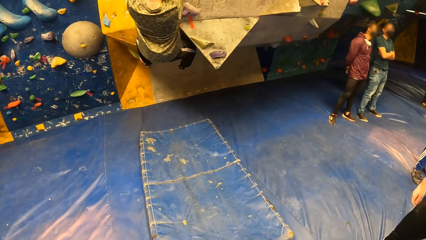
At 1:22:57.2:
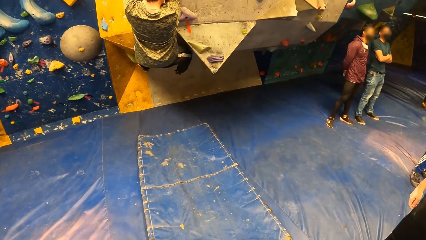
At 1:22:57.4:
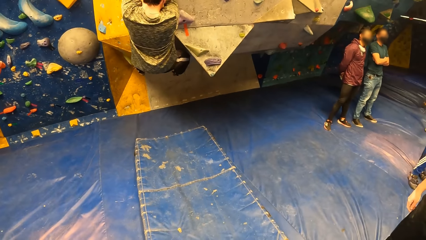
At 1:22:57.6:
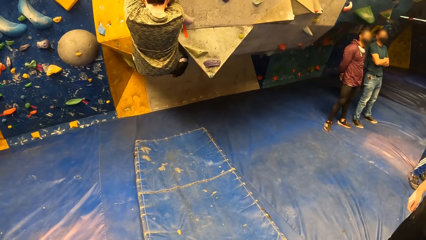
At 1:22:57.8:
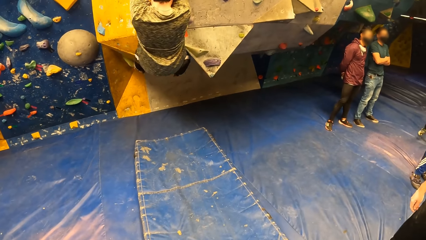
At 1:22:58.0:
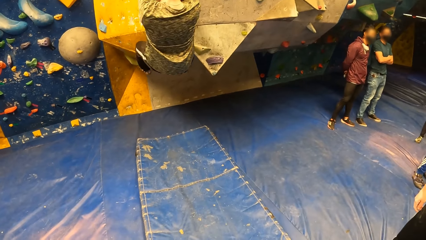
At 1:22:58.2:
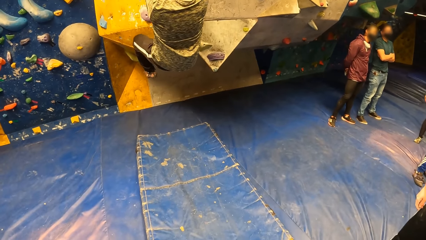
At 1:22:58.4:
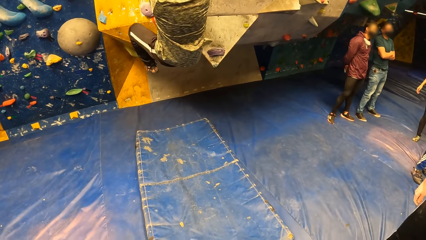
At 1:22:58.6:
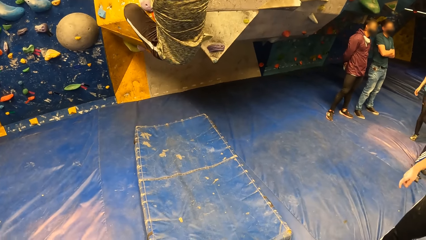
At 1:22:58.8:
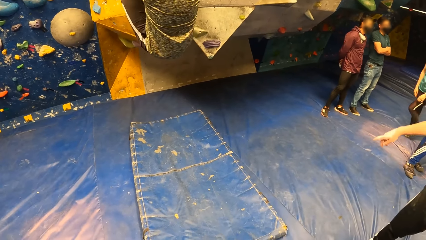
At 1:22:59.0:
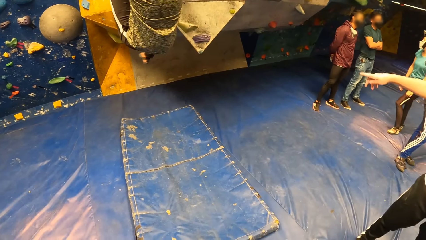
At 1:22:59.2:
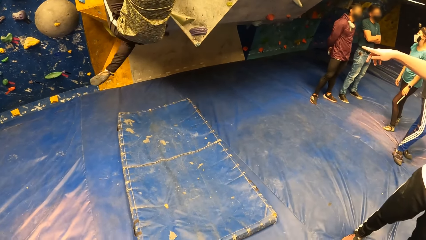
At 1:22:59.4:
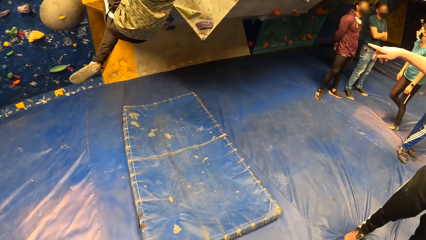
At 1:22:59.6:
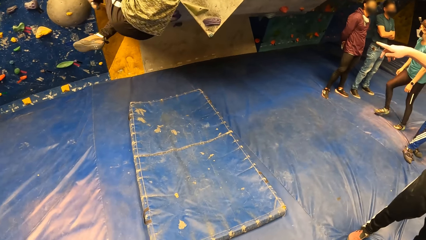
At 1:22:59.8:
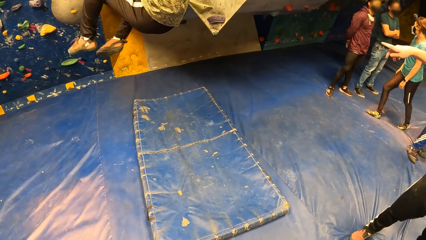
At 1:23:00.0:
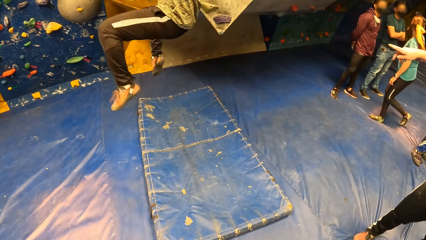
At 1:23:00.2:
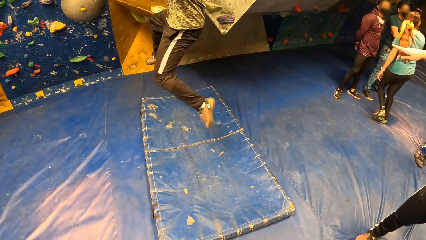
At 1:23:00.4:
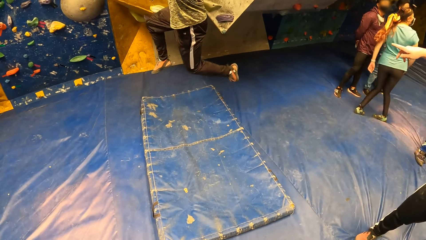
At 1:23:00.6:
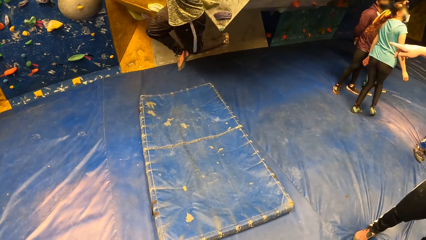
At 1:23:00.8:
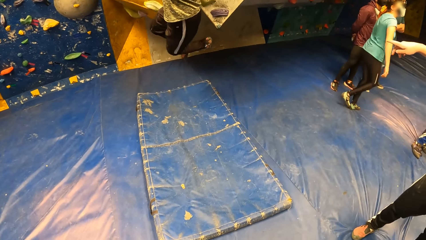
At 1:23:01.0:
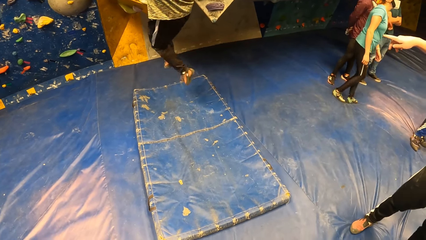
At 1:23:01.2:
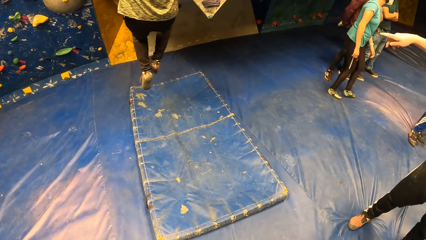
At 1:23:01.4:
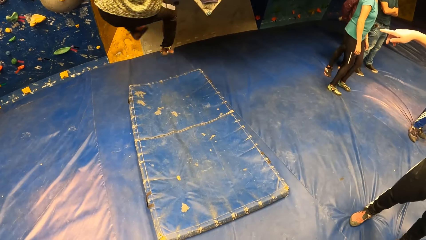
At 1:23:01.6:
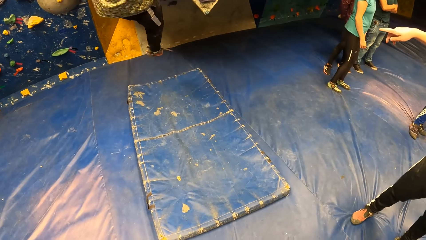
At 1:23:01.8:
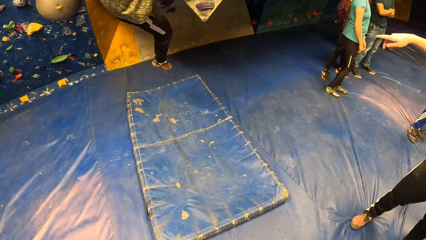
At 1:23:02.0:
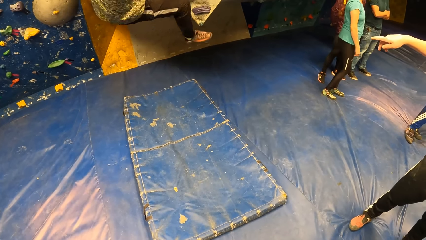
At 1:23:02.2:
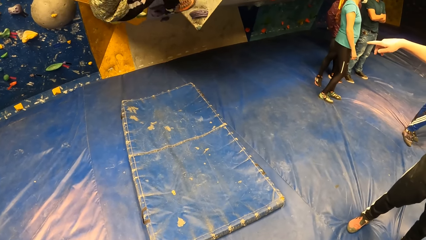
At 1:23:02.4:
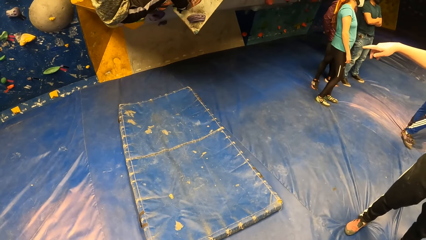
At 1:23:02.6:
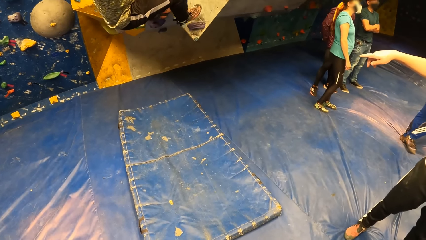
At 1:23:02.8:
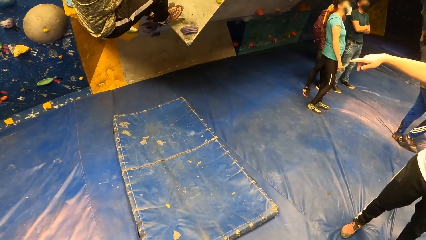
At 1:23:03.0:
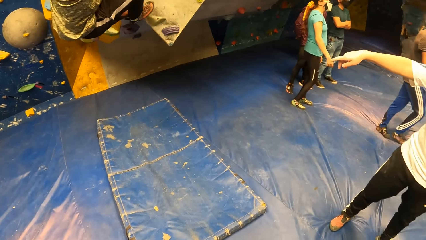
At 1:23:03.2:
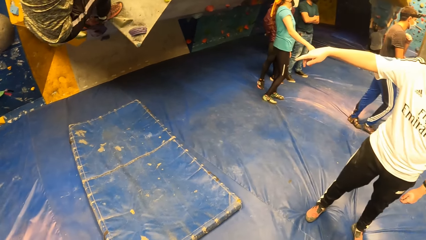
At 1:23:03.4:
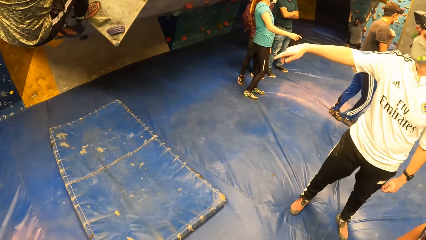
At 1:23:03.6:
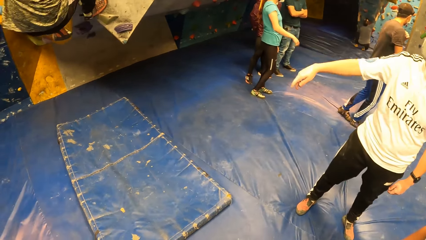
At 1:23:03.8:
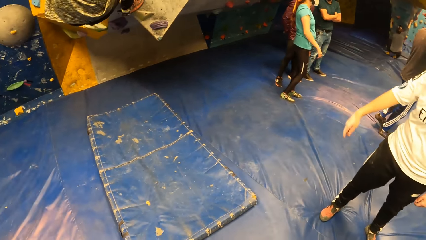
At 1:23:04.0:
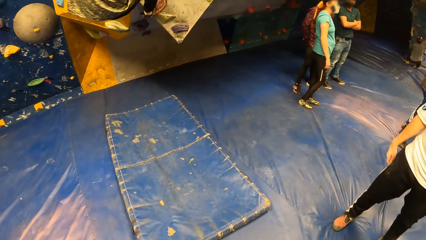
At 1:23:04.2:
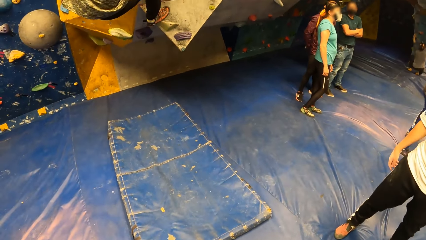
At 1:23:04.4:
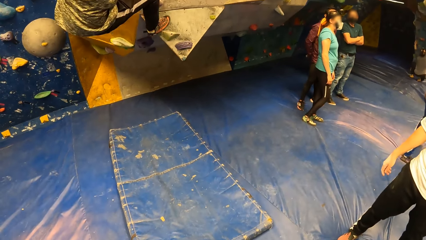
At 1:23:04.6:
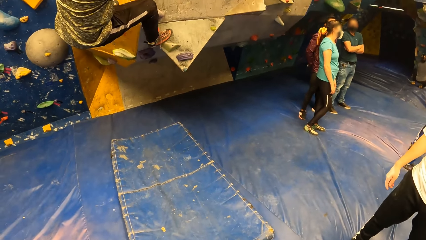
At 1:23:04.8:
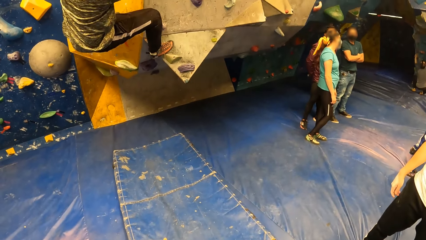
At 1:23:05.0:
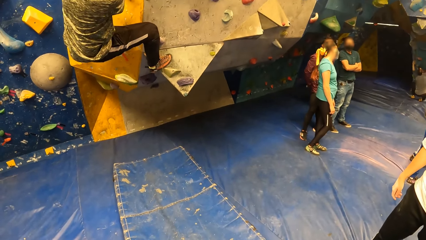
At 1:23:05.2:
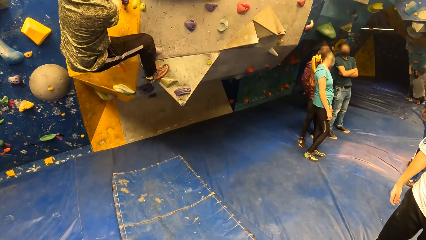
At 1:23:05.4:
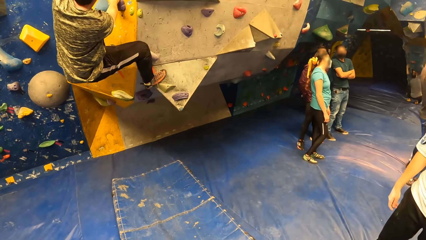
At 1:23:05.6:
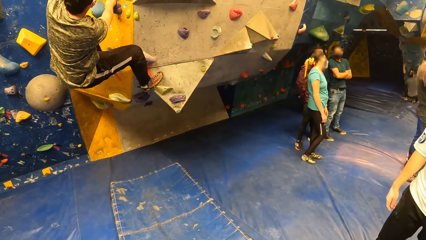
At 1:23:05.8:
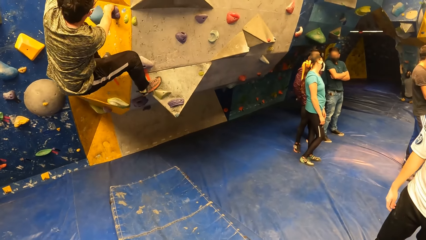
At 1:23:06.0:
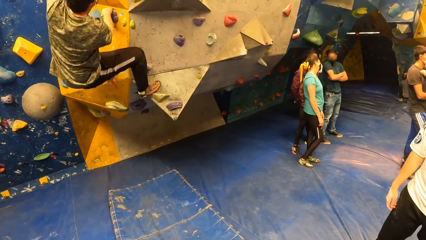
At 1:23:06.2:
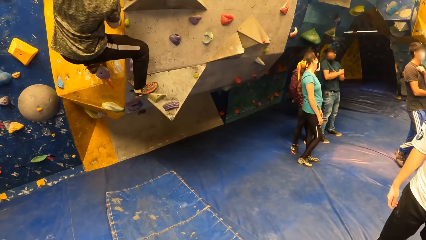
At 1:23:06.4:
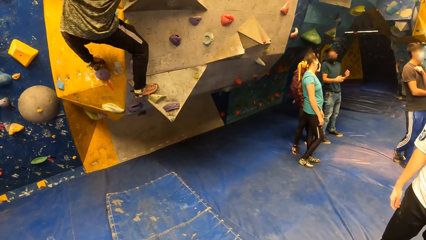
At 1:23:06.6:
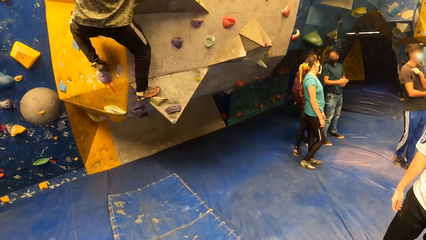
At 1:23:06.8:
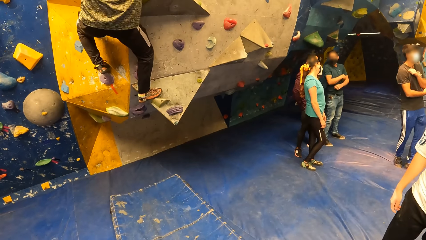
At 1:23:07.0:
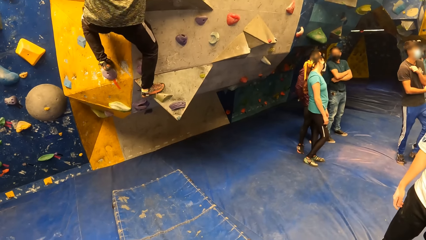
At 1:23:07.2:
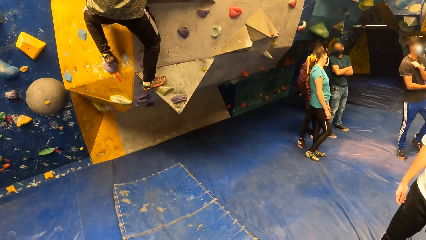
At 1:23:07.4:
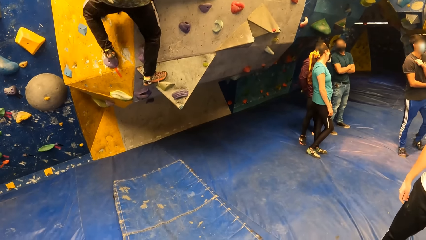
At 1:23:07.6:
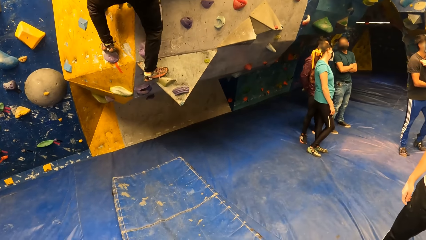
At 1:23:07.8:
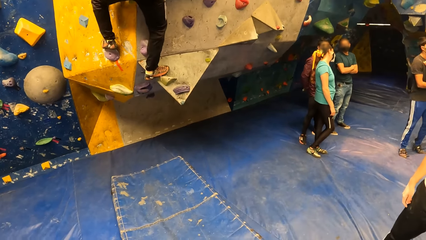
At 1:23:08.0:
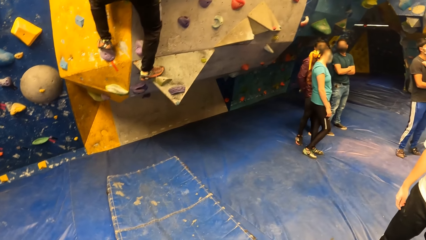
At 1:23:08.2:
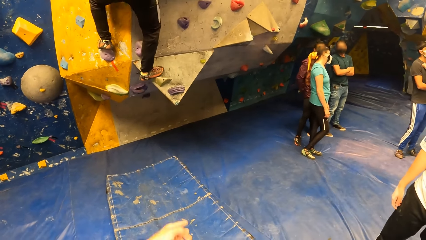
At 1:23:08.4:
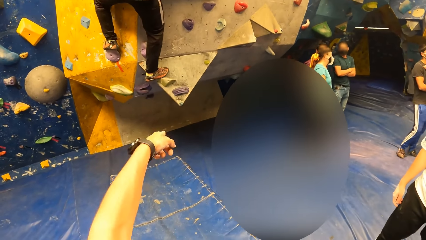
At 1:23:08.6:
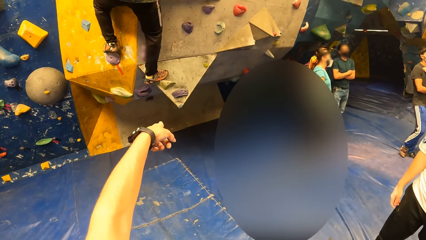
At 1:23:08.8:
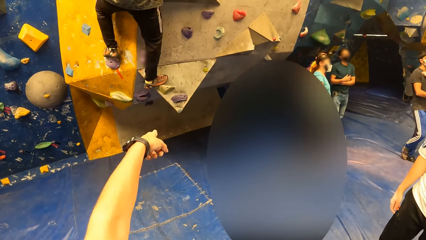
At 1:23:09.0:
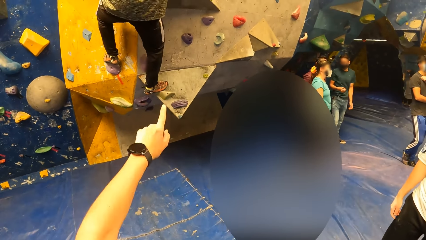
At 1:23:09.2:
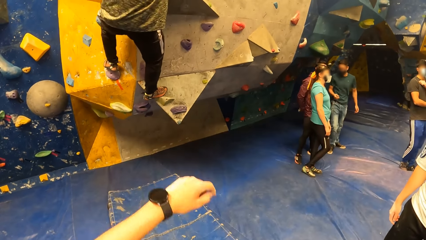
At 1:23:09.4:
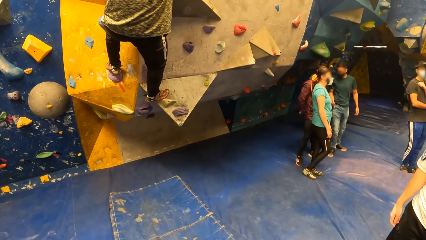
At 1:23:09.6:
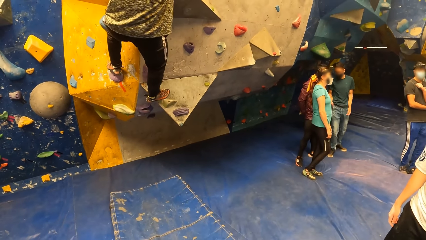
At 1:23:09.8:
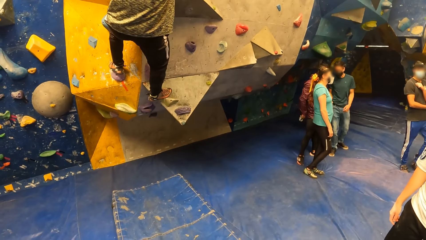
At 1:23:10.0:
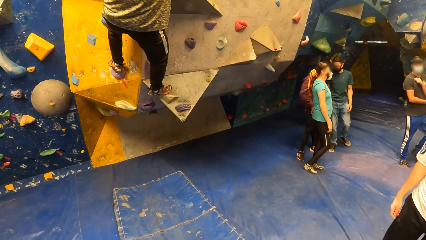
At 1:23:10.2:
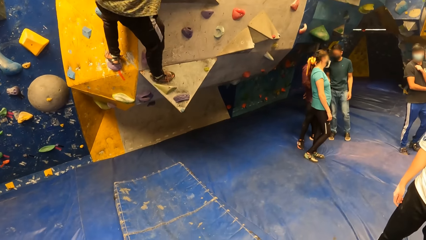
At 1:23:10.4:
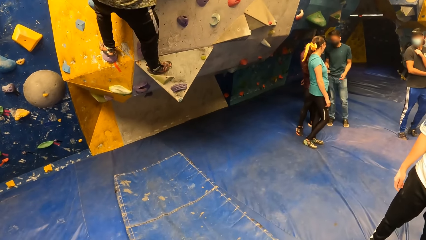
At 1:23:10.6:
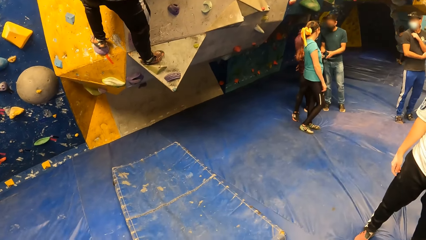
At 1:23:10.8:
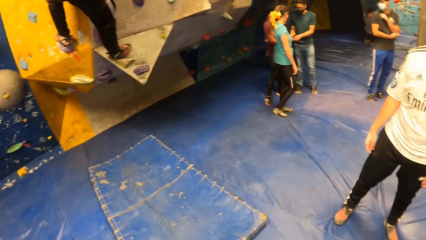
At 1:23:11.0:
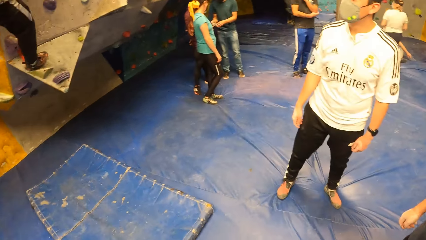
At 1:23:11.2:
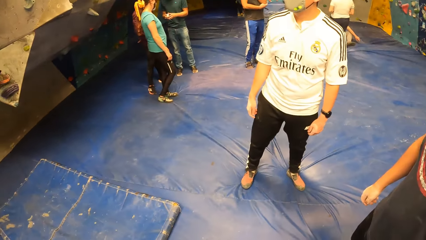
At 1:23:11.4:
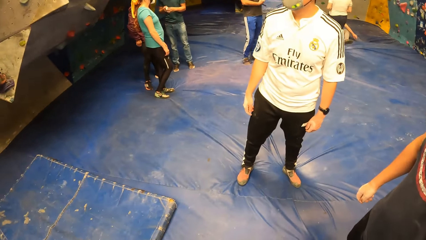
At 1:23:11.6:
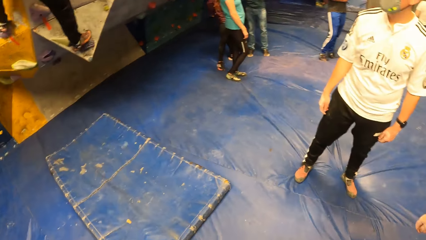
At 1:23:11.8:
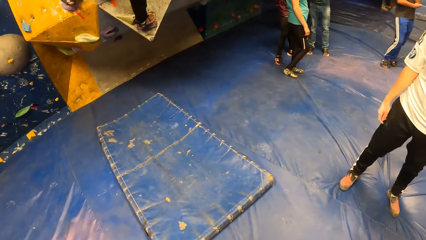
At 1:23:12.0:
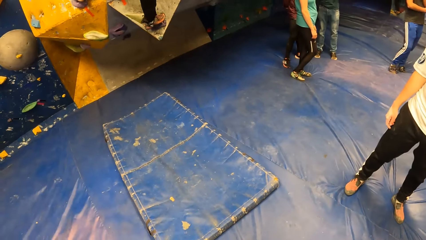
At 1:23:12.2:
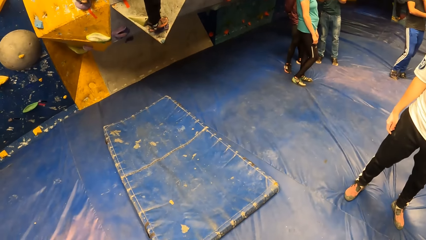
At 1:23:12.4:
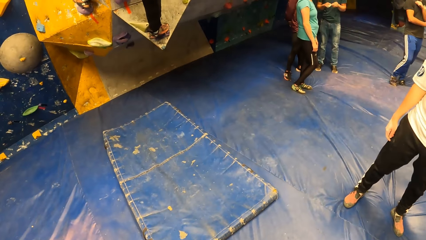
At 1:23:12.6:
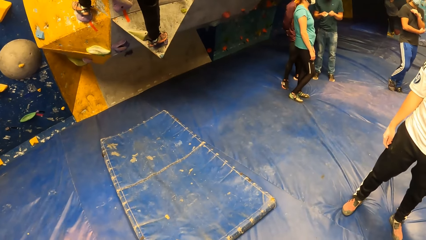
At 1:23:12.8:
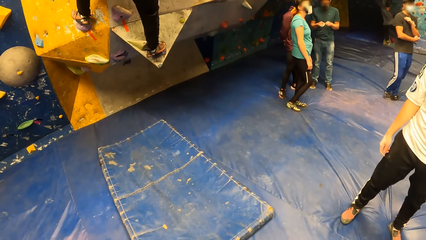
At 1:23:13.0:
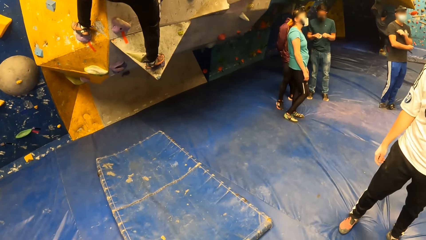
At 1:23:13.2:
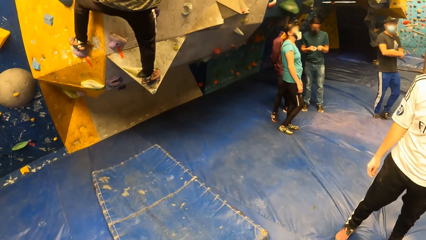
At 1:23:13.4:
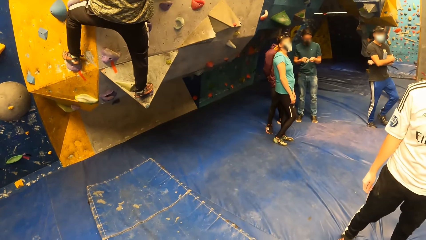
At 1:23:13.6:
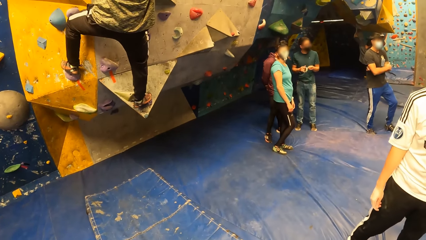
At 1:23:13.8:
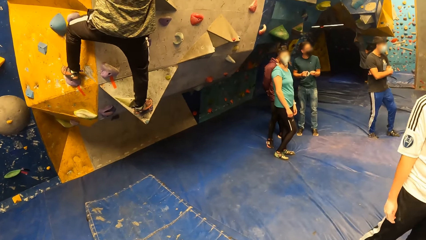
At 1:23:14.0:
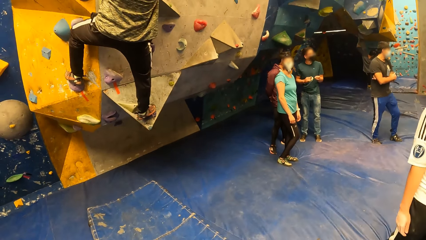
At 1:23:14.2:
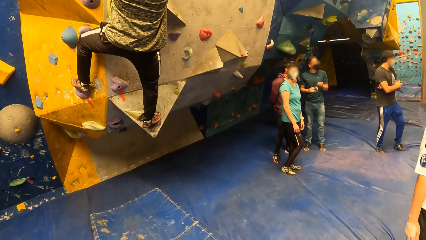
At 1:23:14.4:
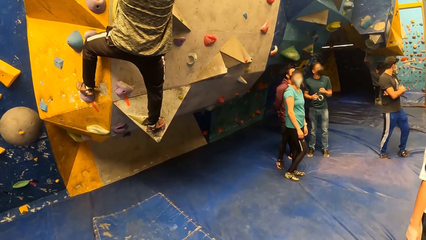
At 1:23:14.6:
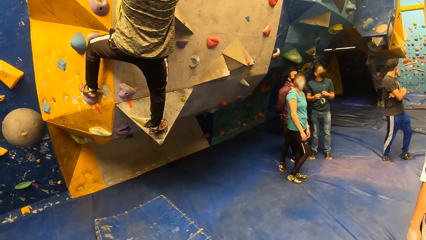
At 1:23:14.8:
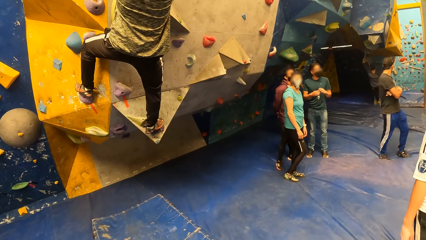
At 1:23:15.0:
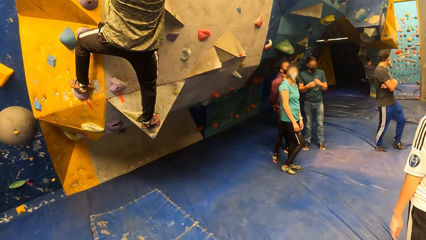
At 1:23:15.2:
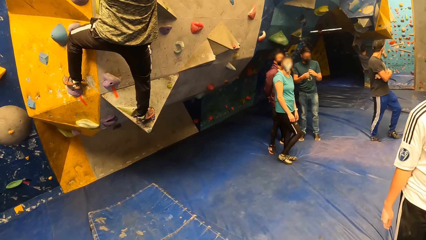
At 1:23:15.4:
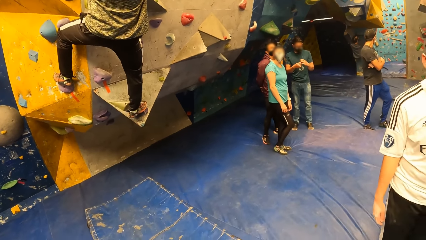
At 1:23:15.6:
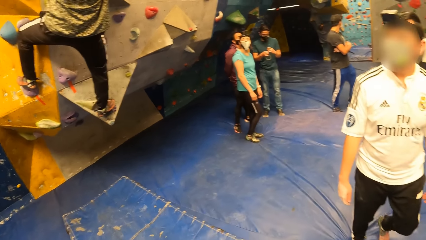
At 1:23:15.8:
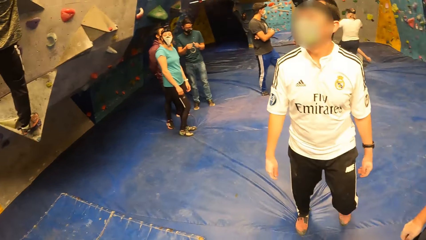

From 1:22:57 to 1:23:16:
A person points at a man. The man swings on the board and climbs on the board. The camera wearer points at the rock wall with his left hand. He points at the man, looks around, and looks at the man.
